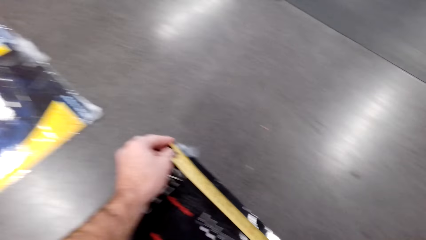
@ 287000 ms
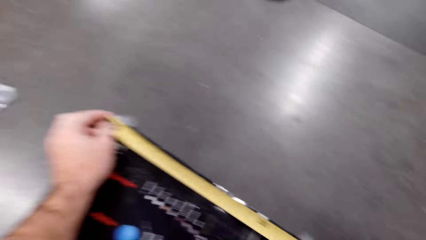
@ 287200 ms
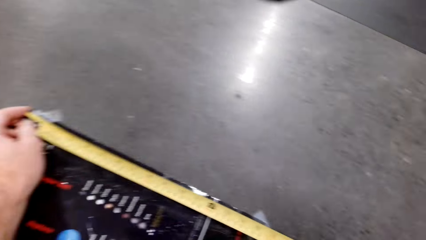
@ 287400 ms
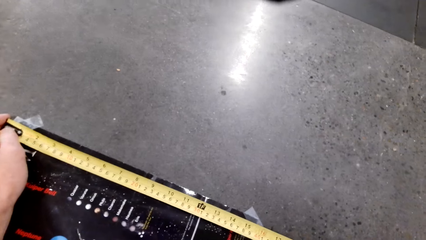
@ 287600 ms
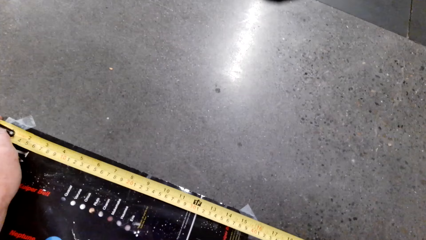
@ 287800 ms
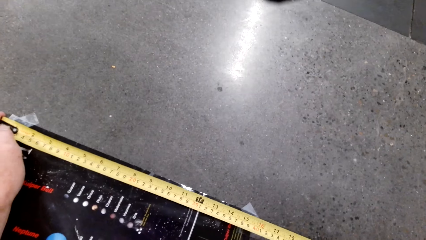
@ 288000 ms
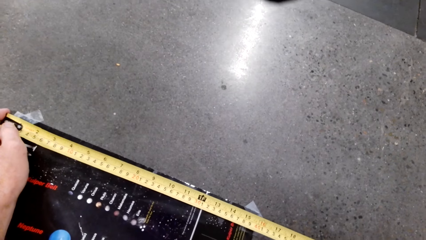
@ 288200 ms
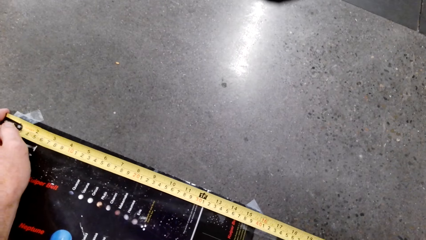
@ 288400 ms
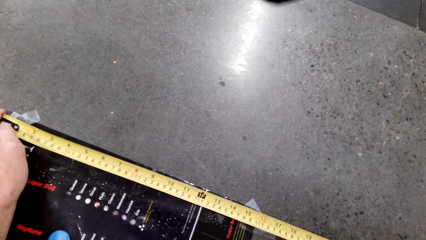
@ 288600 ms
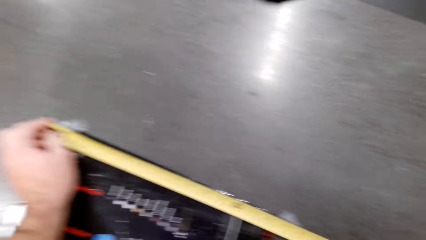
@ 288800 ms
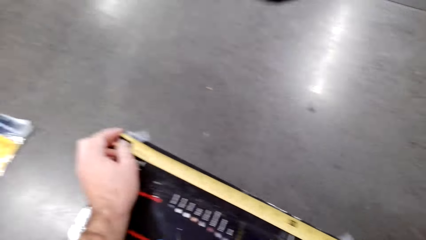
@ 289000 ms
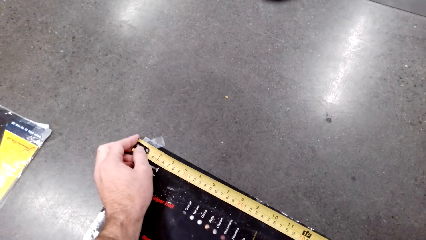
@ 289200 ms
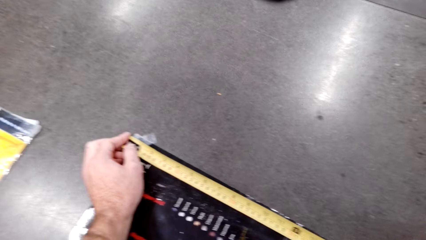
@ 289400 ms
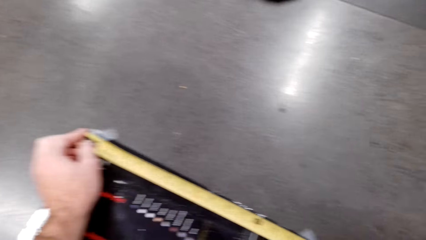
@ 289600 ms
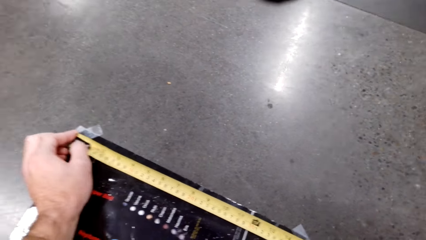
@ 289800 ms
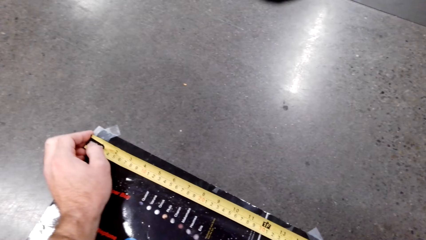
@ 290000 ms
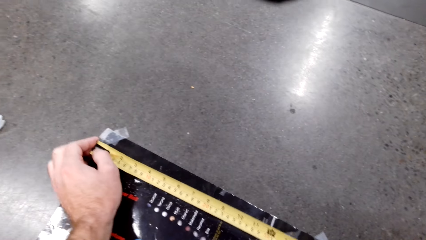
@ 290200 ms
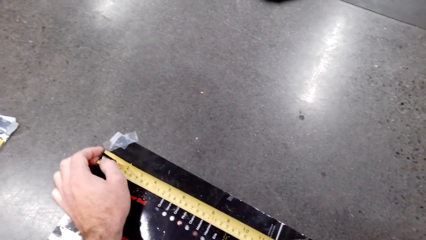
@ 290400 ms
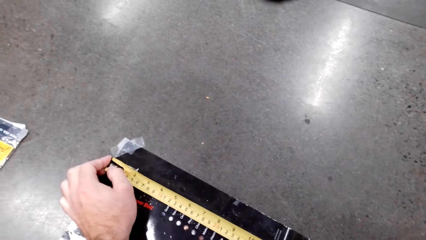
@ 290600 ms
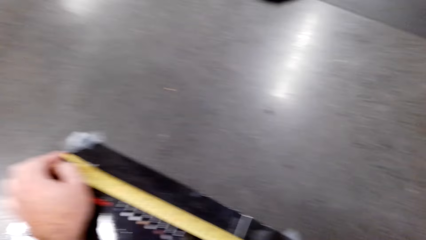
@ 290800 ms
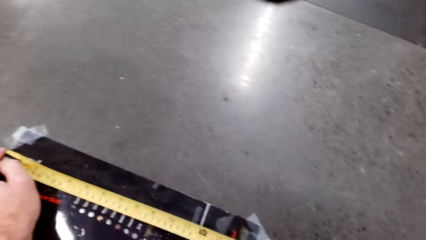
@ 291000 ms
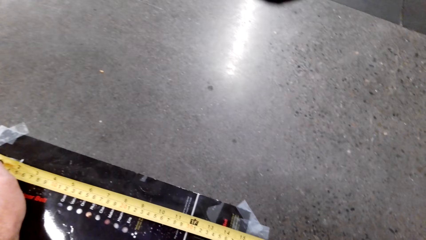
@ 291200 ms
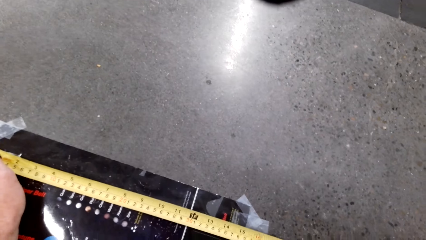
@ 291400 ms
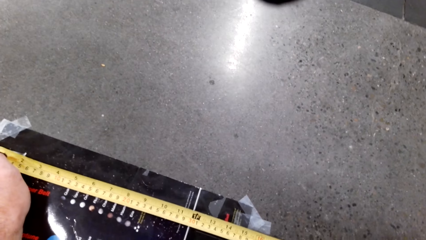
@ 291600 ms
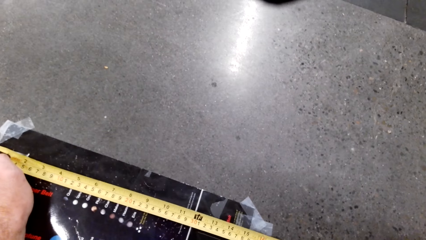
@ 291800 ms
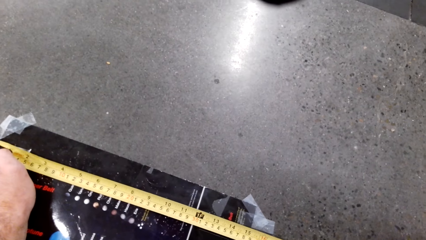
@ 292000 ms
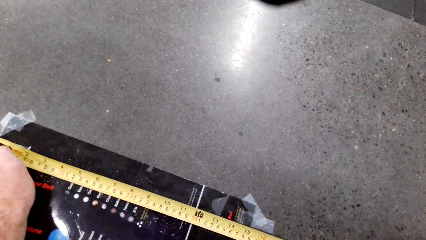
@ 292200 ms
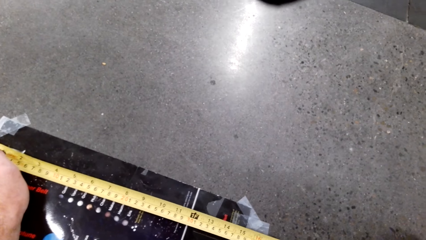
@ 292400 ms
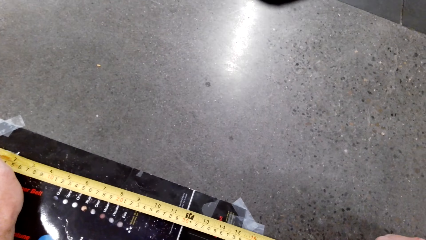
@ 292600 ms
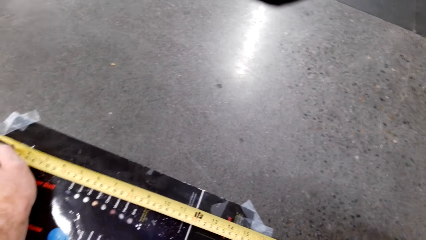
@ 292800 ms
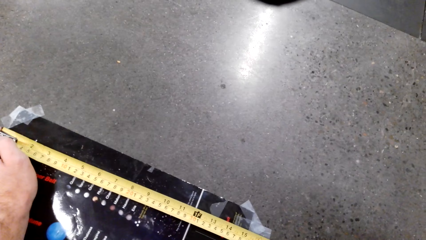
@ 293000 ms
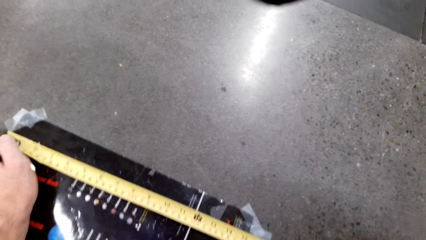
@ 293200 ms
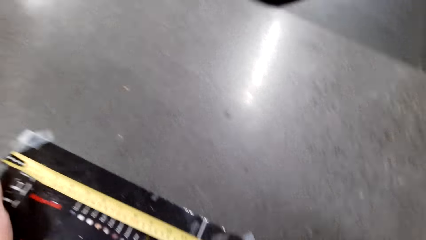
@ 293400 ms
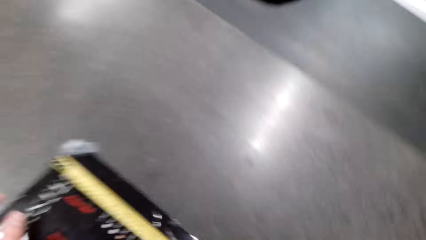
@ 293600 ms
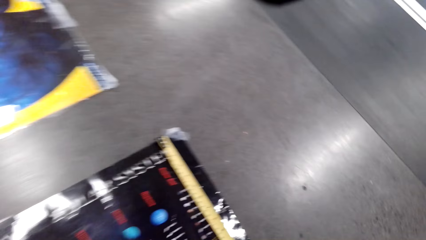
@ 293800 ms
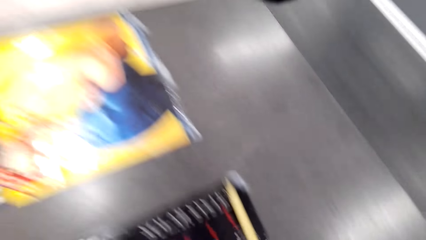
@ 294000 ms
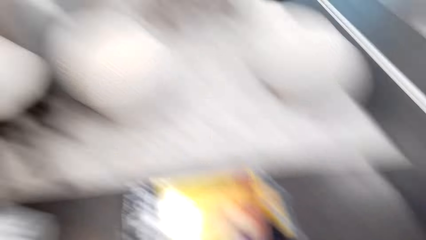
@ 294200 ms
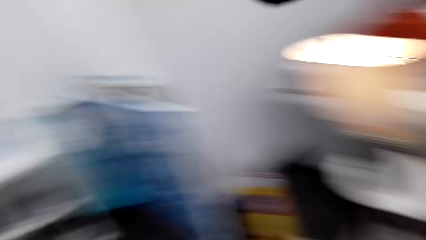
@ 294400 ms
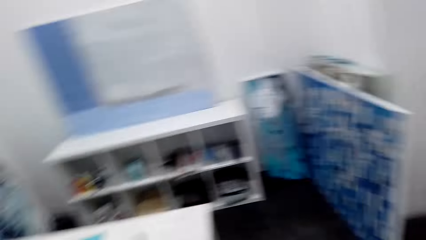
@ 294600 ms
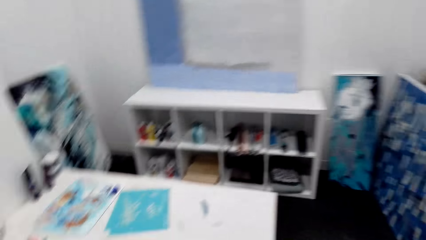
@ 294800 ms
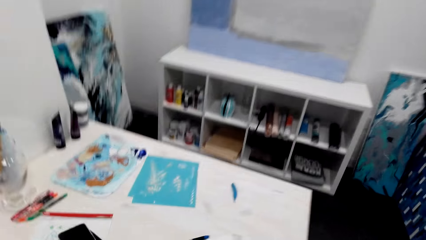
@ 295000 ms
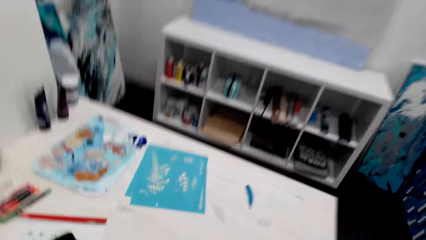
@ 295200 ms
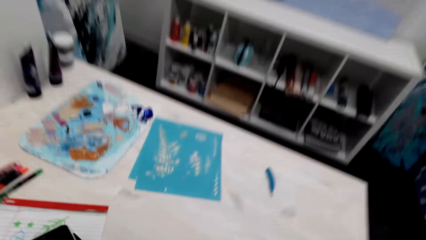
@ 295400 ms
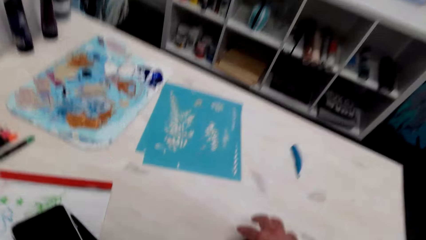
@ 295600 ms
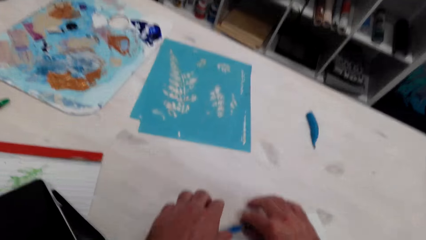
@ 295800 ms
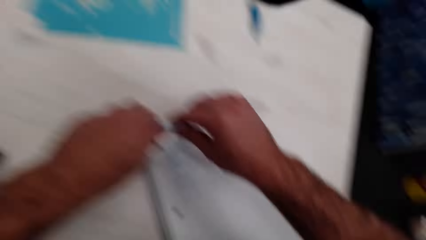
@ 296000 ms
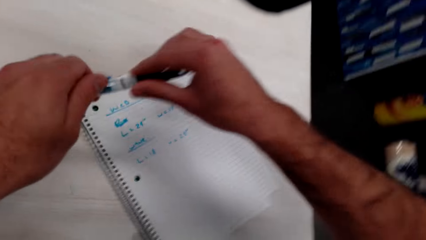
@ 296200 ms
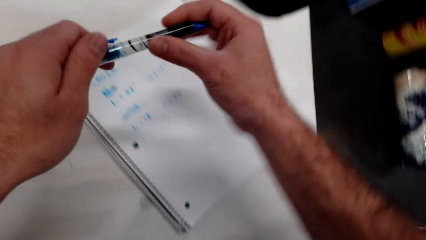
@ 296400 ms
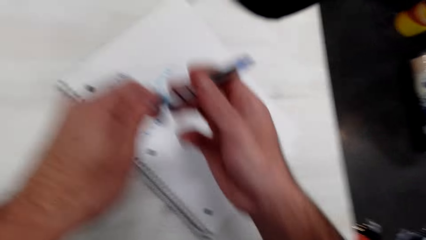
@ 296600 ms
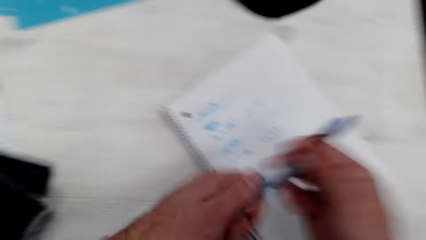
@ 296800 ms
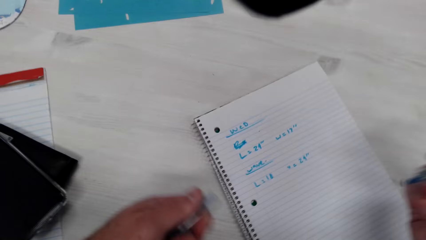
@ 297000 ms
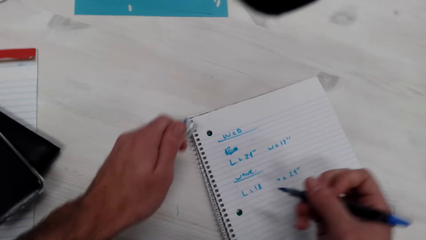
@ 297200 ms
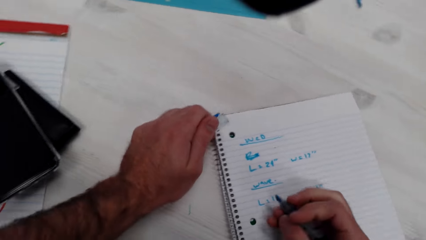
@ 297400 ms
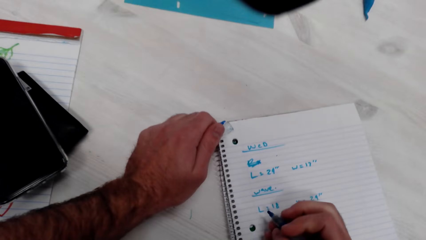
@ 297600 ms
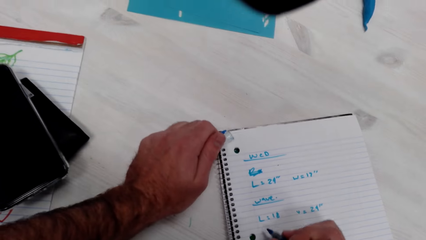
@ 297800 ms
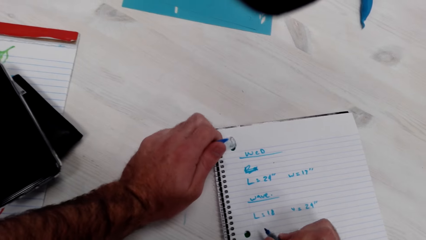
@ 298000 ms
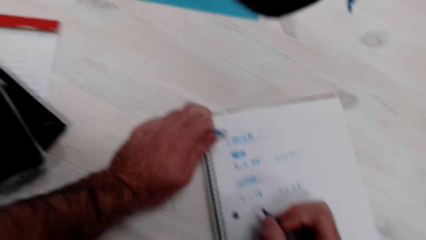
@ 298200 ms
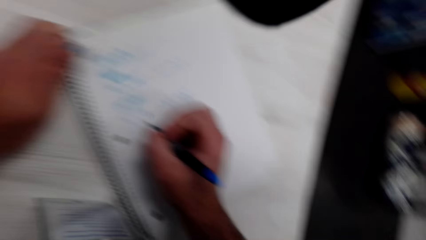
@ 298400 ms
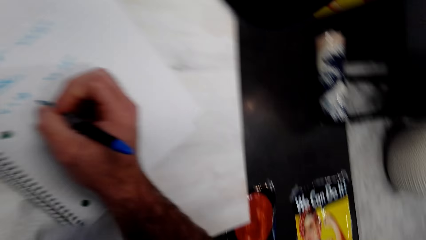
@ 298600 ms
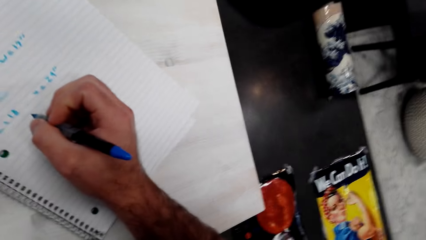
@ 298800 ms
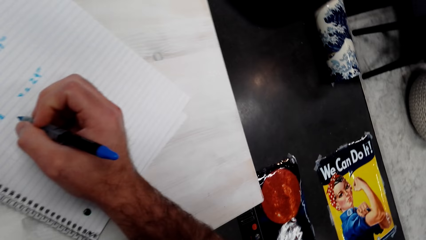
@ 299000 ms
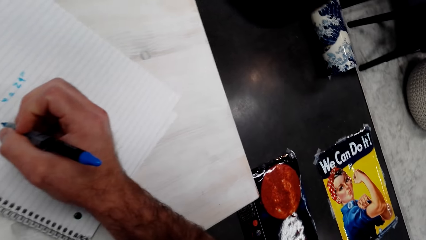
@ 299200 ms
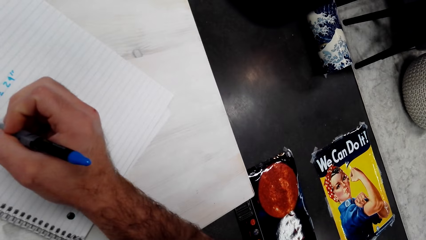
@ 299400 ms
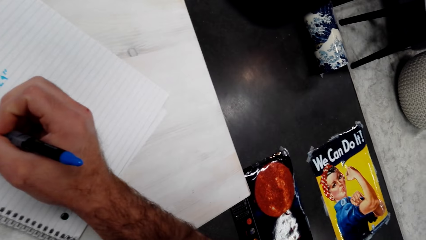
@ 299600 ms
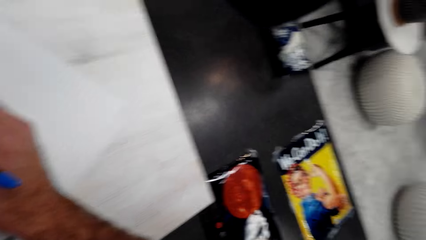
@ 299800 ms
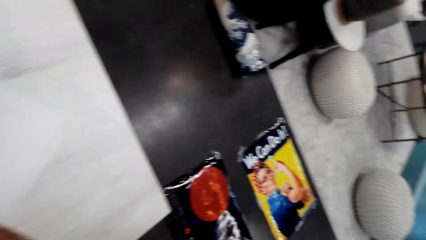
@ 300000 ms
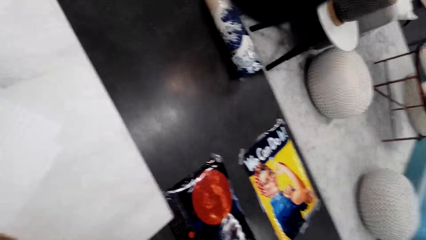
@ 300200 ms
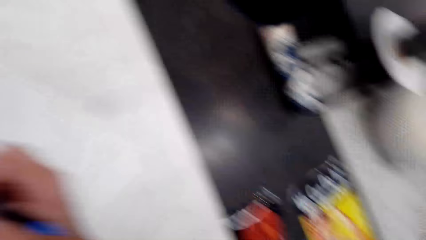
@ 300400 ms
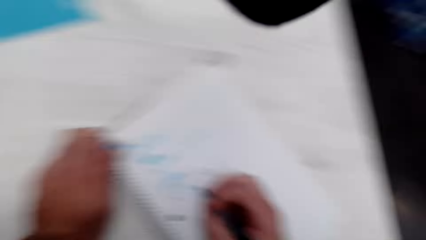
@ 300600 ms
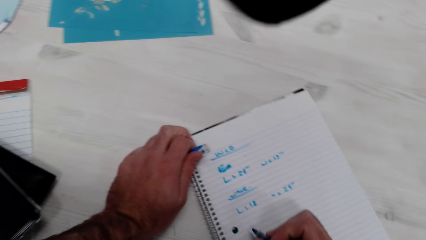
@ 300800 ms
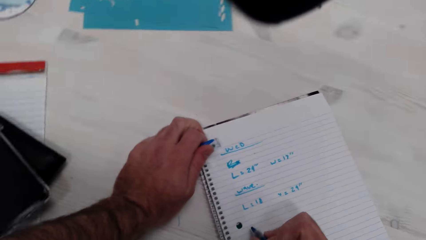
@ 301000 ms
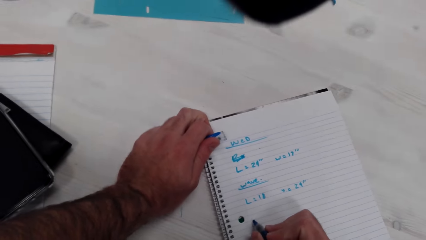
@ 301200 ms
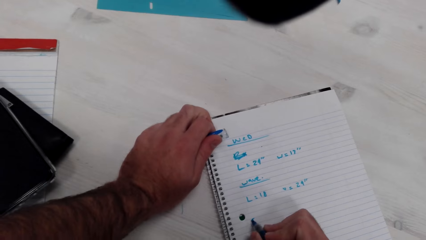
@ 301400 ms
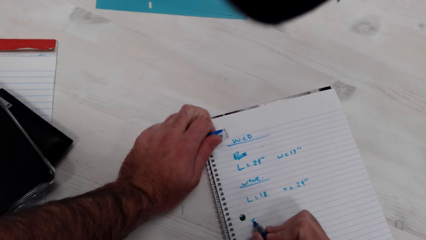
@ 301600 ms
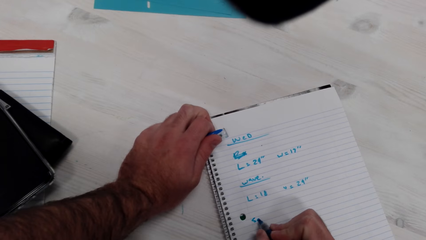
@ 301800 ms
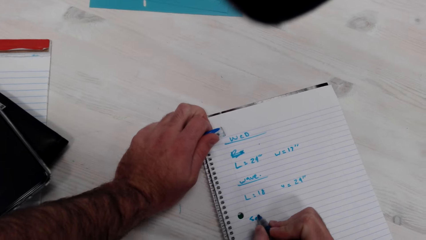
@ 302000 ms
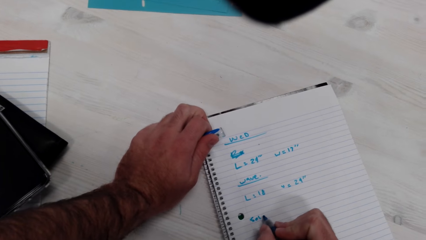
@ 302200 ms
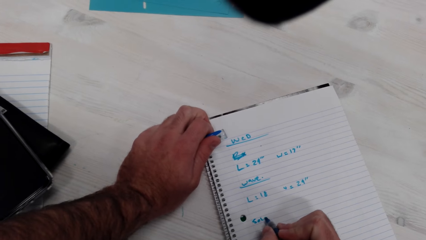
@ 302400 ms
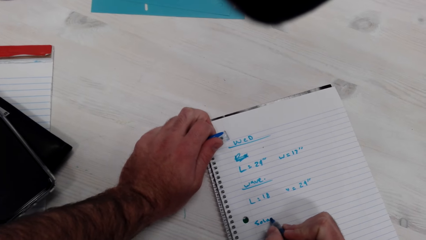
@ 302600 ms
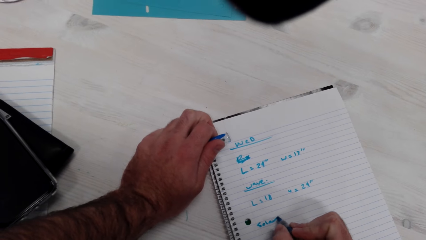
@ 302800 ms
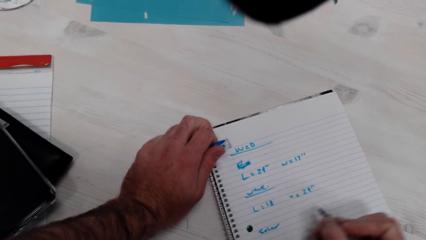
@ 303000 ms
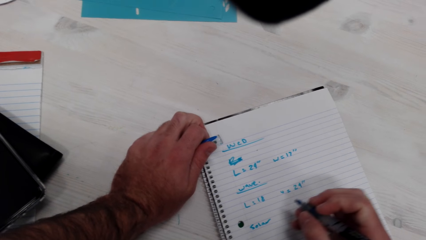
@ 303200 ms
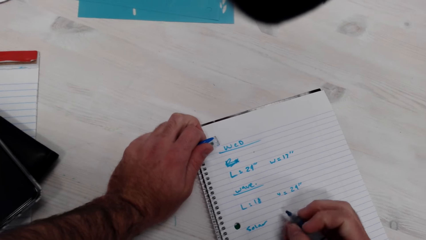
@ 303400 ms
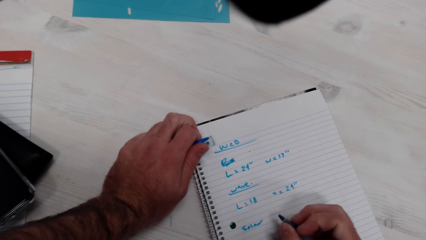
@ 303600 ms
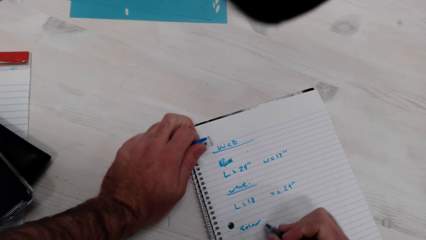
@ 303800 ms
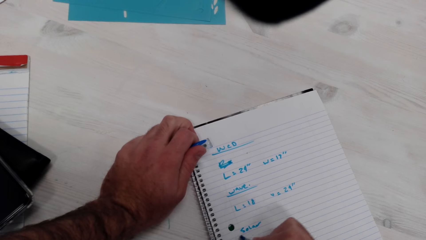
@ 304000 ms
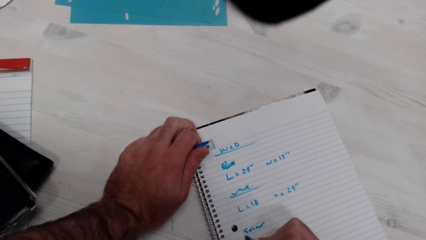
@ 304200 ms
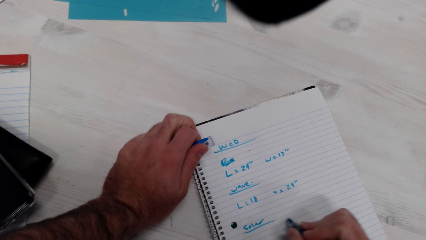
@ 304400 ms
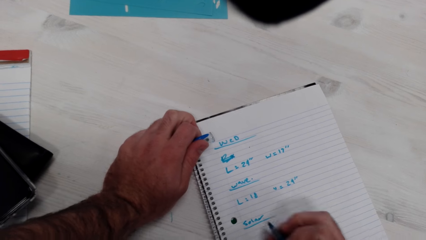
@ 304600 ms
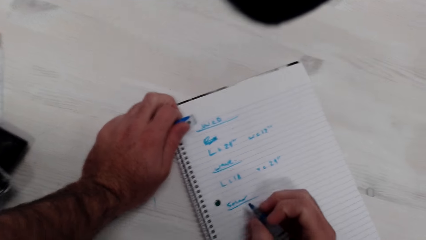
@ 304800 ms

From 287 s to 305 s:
The camera wearer looks around. They pick up the pen and remove the tip of the pen. They hold the pen. They write. They look at the poster. They write on the book.
